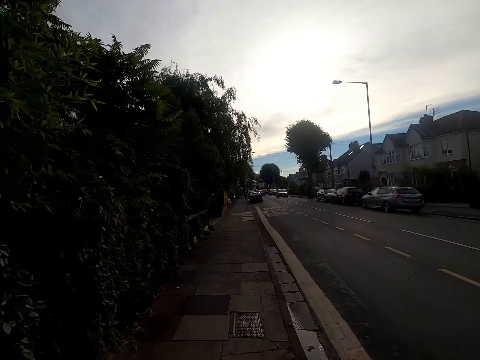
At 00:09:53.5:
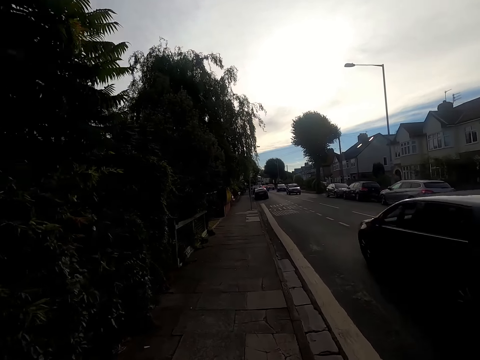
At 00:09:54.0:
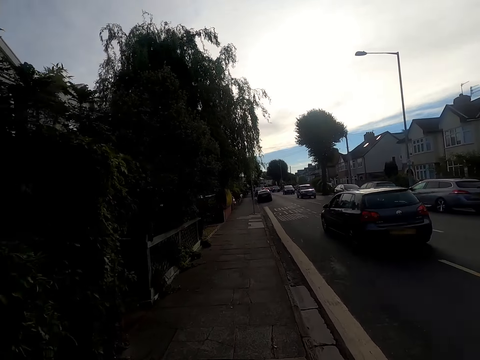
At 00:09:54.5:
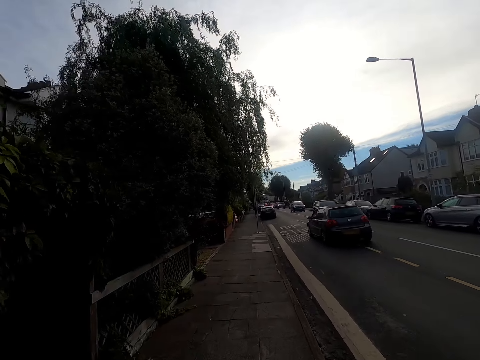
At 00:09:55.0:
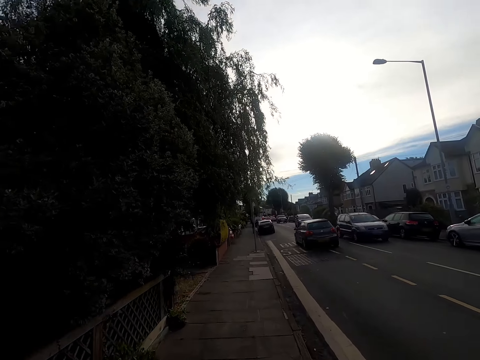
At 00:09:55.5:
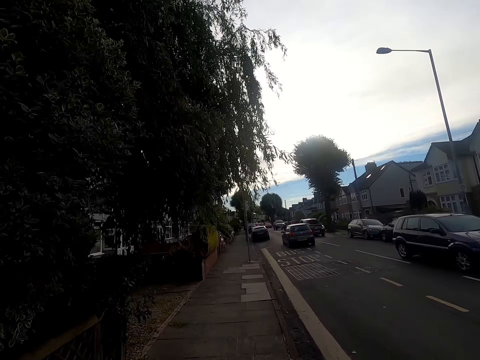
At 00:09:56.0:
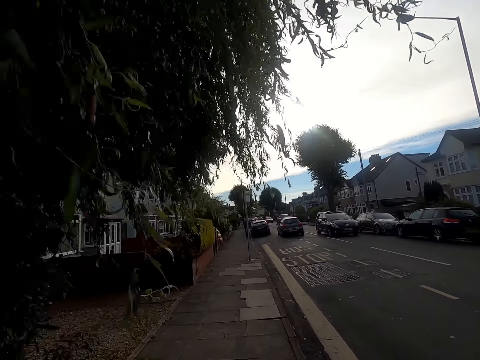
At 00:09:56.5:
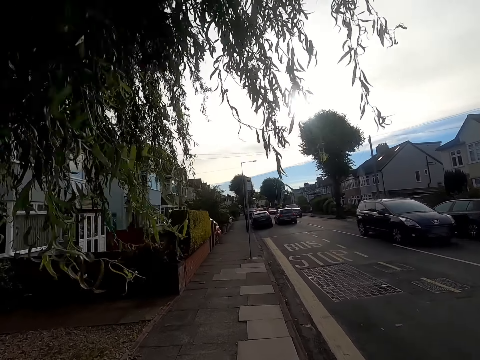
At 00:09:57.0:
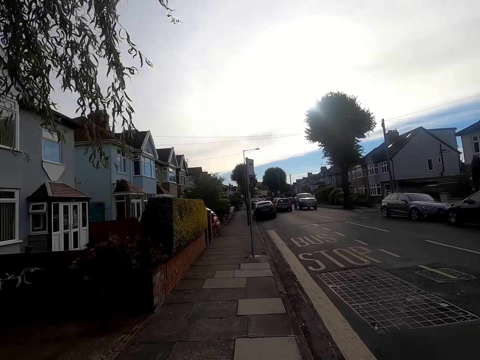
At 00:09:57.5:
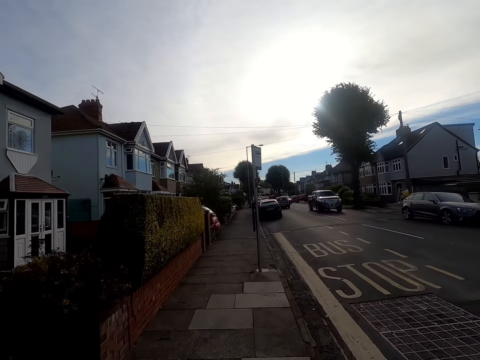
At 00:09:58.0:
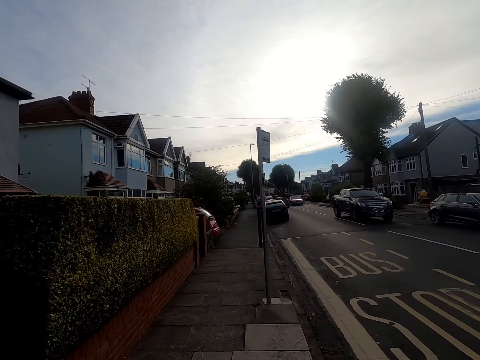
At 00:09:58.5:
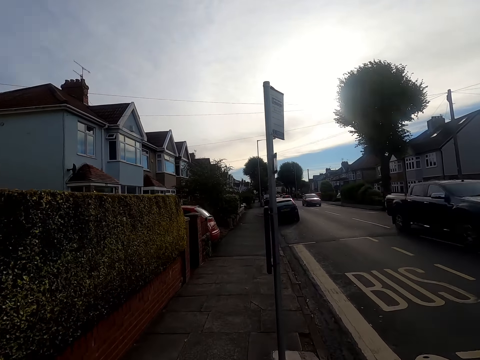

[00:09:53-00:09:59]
The camera wearer runs on the sidewalk.

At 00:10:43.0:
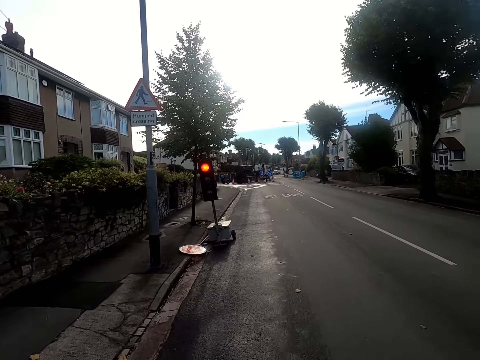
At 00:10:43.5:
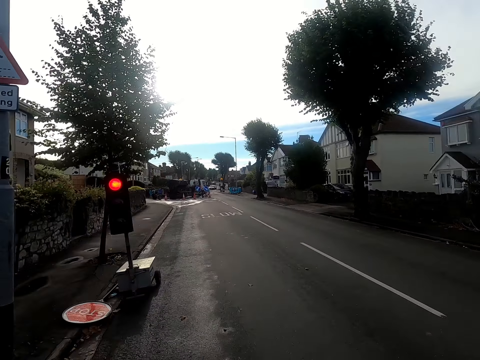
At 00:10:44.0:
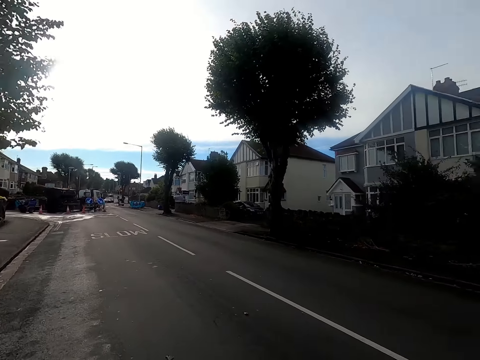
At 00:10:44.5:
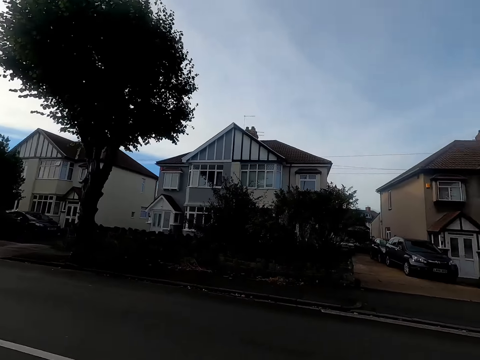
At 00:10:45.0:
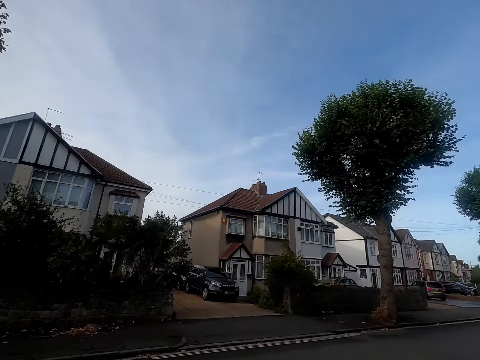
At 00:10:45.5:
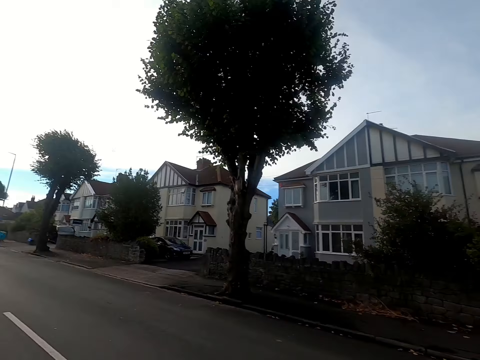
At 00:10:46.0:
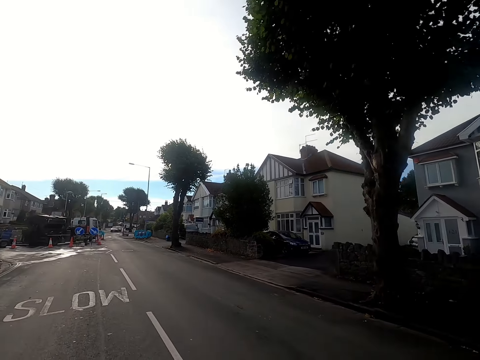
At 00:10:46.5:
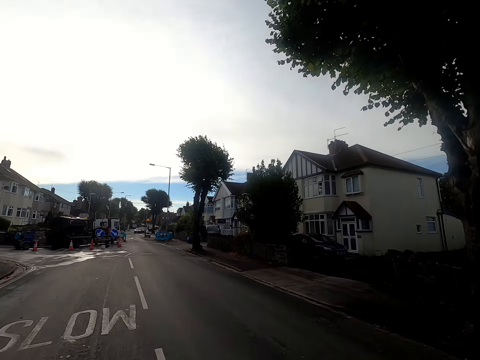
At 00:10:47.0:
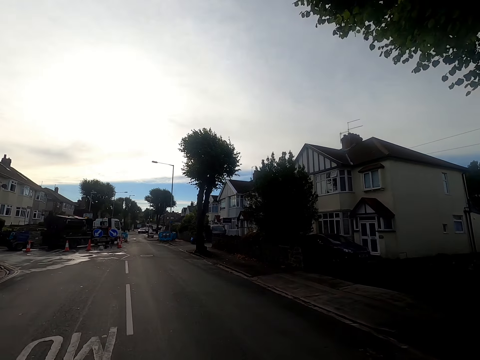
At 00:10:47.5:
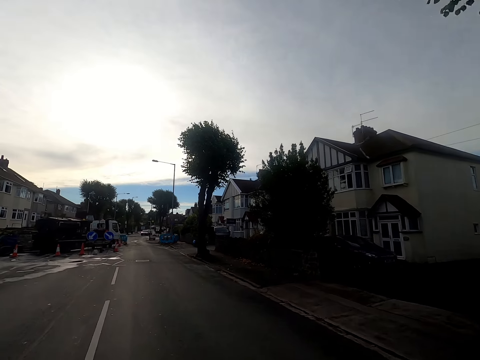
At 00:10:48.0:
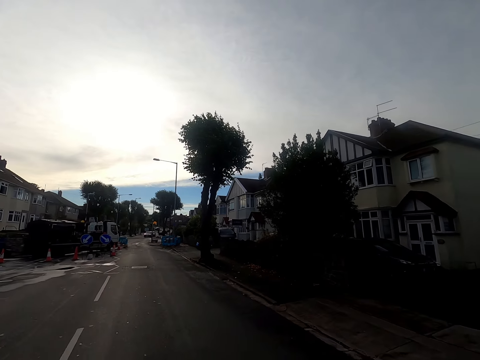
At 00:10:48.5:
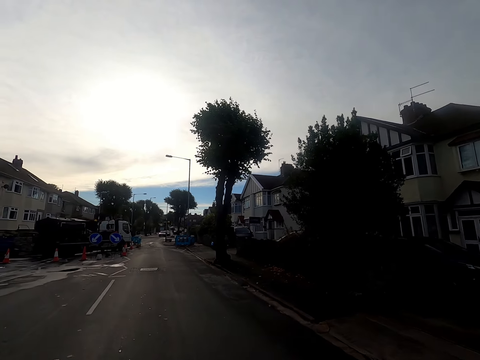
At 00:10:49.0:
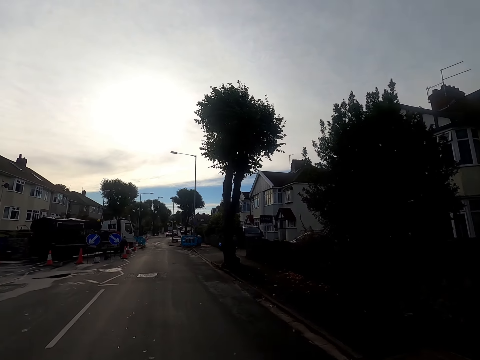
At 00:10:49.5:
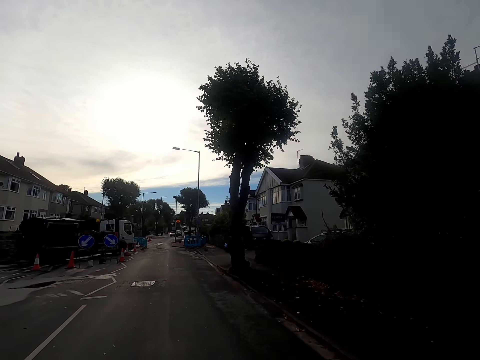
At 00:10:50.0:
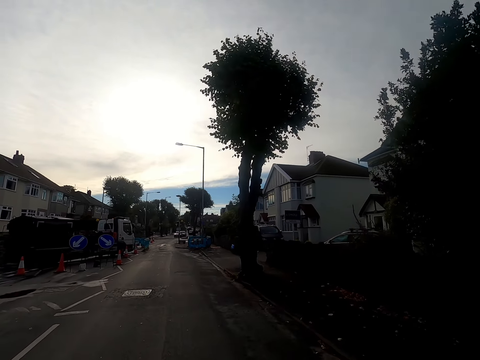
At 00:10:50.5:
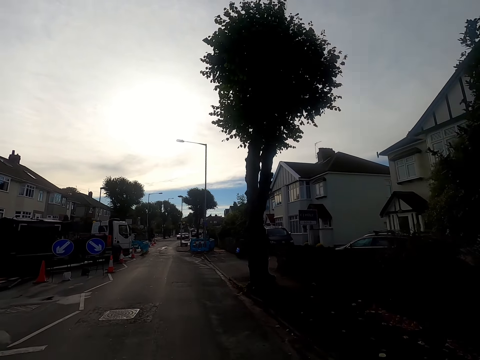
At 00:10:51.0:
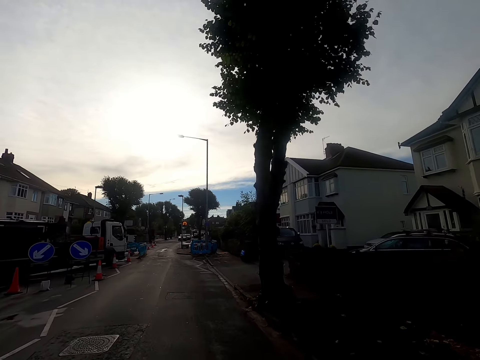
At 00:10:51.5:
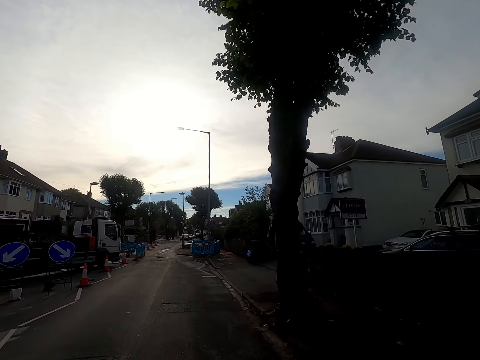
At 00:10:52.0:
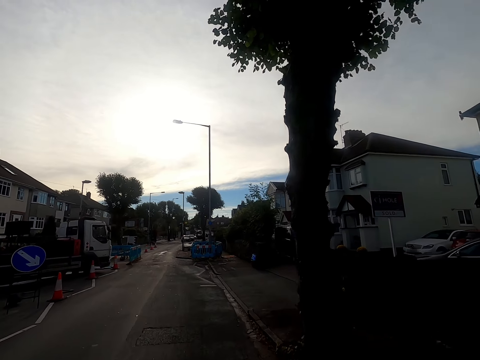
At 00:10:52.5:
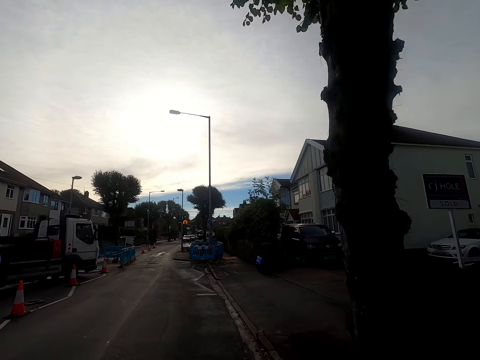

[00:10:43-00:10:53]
The camera wearer crosses the road. They look at the road.

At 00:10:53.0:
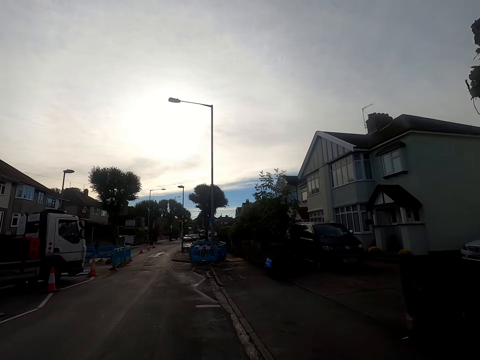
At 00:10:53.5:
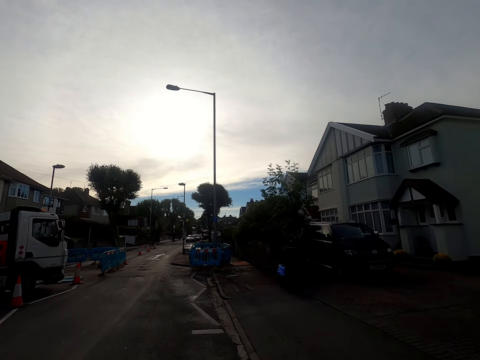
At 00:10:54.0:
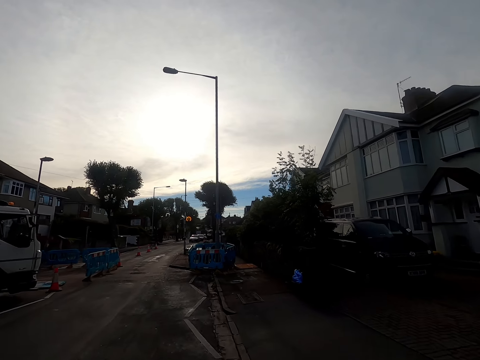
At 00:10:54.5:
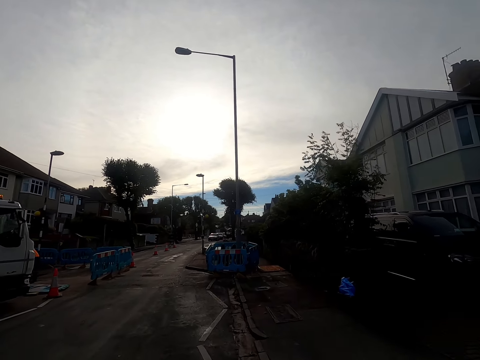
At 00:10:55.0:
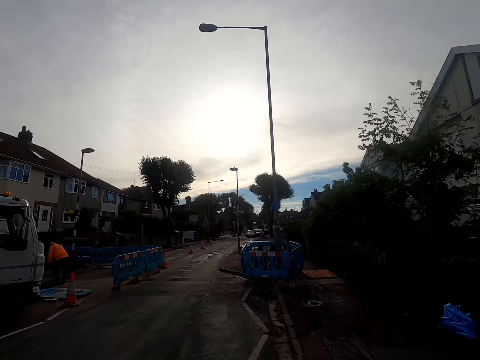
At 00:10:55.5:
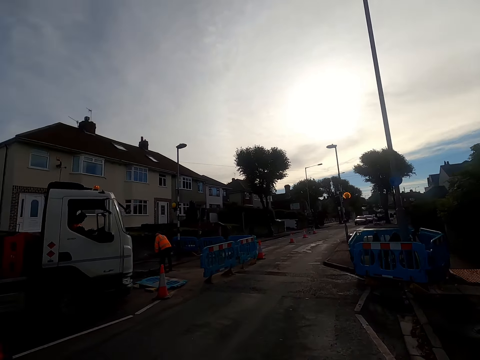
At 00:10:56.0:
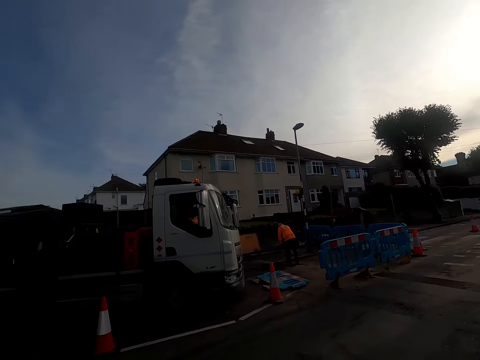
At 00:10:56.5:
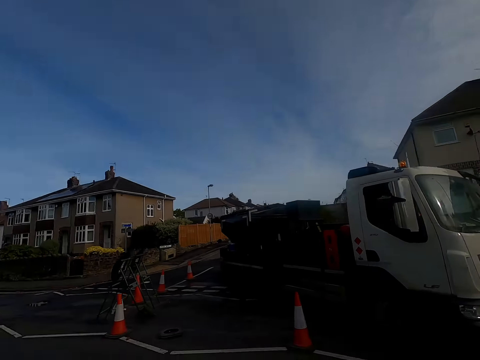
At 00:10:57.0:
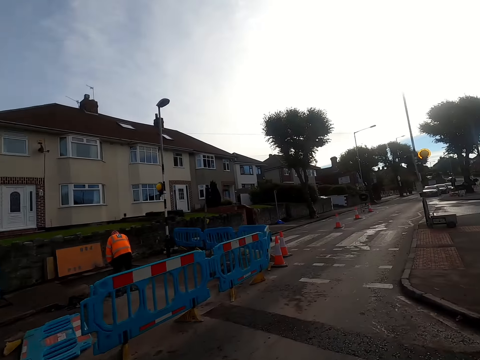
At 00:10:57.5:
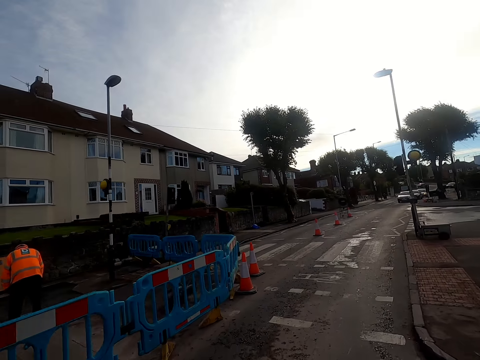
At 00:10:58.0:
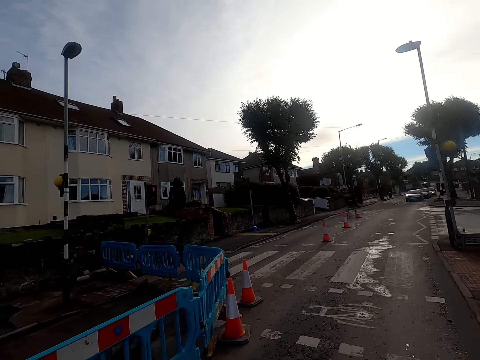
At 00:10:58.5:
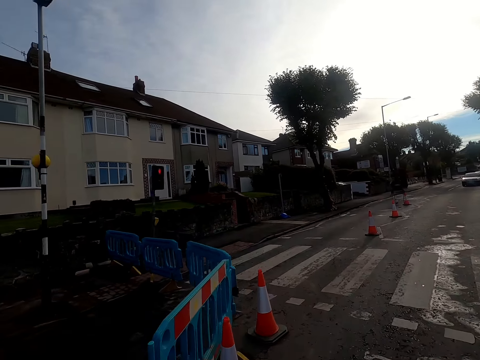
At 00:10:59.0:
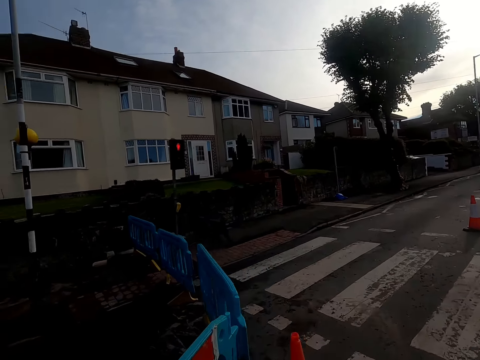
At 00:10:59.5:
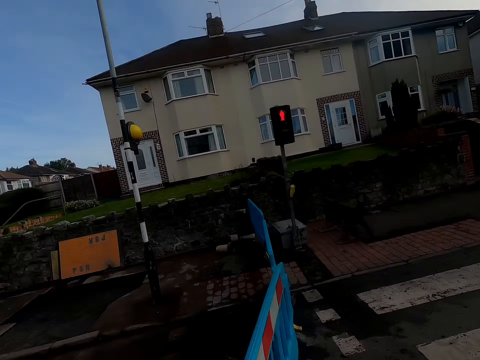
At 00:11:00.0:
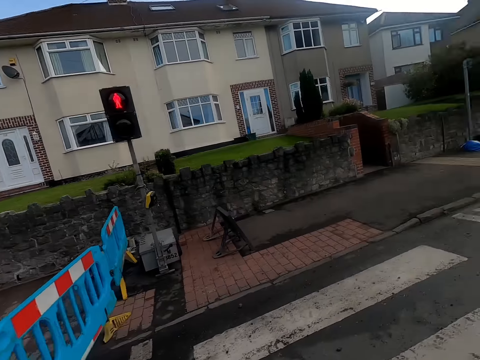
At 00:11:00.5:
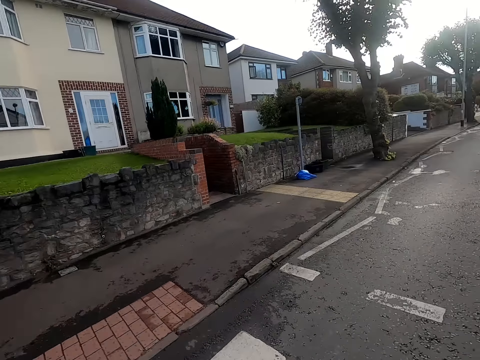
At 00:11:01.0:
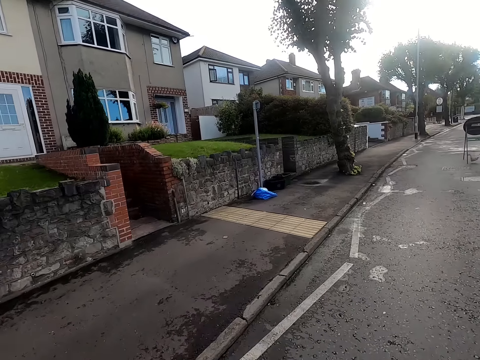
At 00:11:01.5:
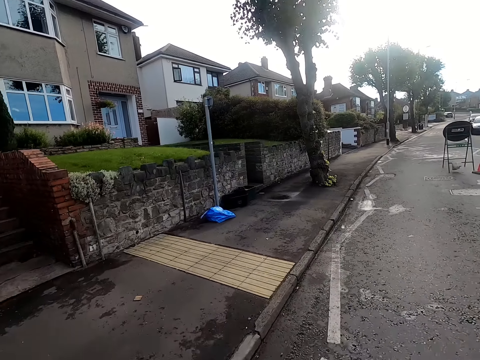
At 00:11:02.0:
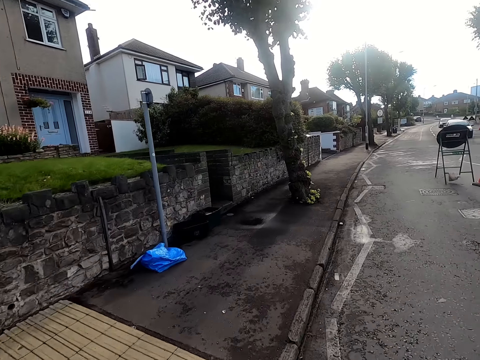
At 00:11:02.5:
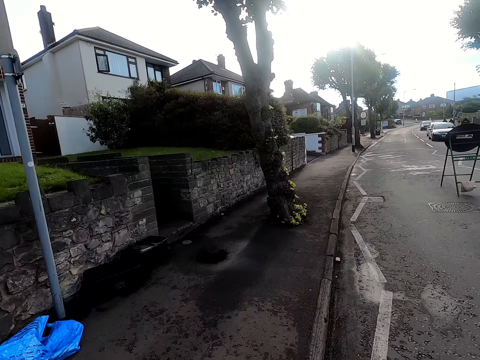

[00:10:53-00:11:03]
The camera wearer runs on the sidewalk. They look behind, cross the road, and run on the sidewalk.
